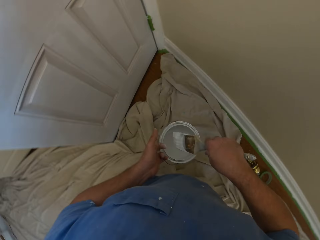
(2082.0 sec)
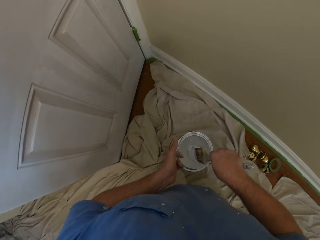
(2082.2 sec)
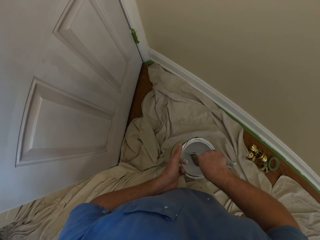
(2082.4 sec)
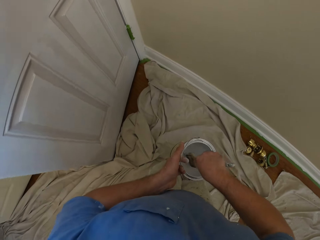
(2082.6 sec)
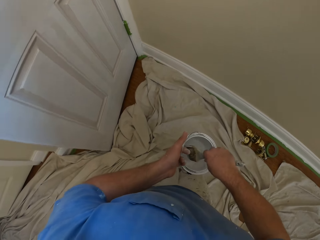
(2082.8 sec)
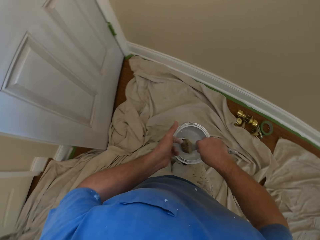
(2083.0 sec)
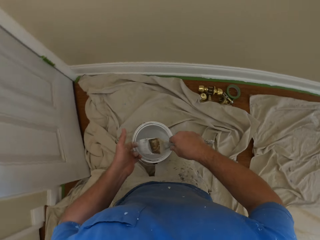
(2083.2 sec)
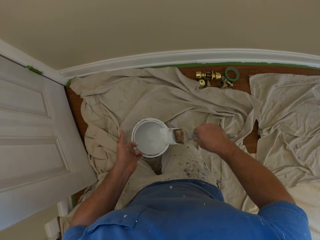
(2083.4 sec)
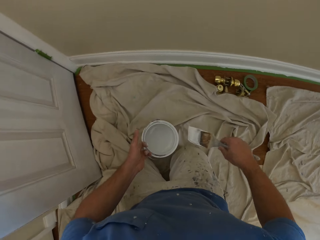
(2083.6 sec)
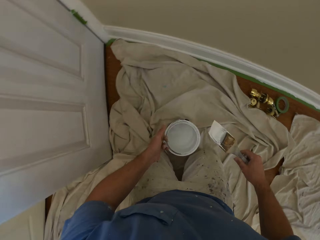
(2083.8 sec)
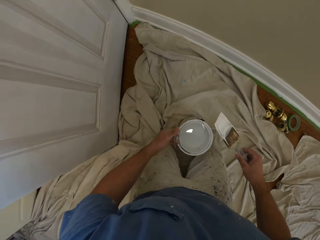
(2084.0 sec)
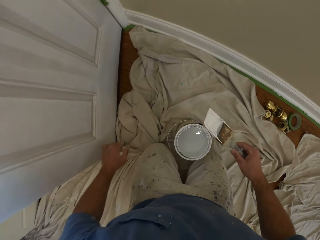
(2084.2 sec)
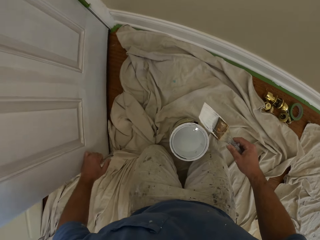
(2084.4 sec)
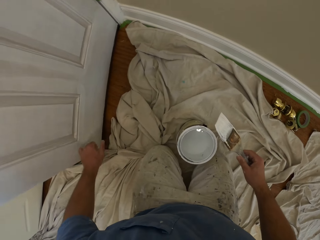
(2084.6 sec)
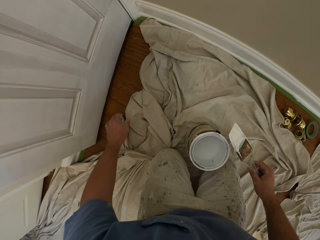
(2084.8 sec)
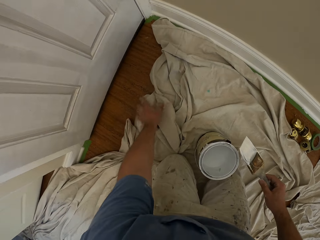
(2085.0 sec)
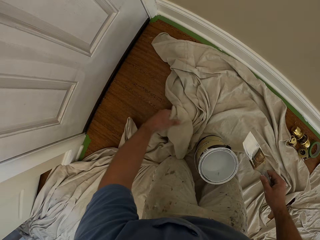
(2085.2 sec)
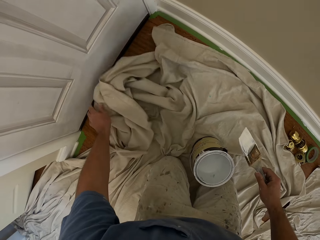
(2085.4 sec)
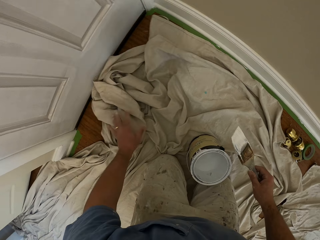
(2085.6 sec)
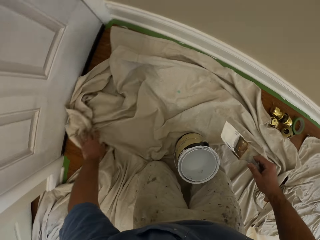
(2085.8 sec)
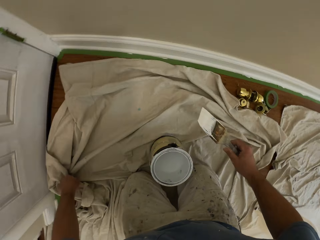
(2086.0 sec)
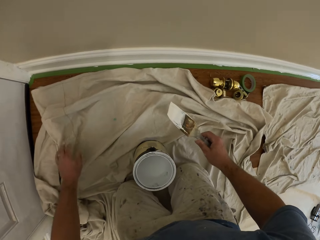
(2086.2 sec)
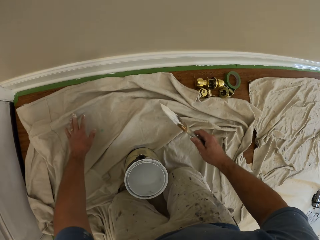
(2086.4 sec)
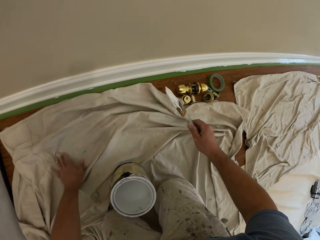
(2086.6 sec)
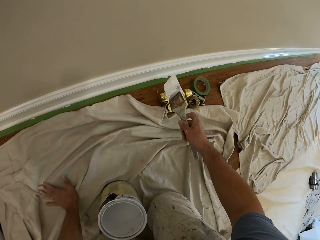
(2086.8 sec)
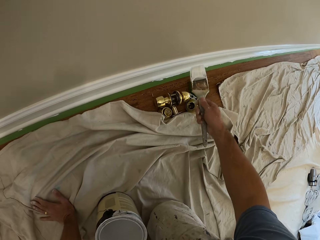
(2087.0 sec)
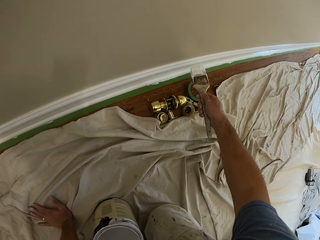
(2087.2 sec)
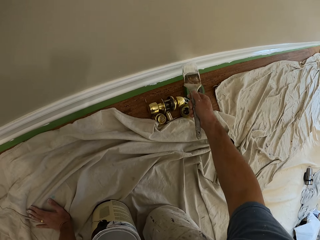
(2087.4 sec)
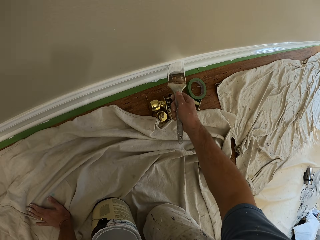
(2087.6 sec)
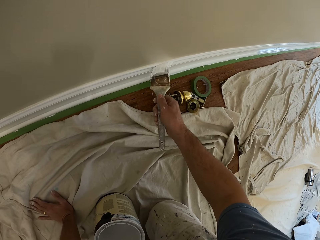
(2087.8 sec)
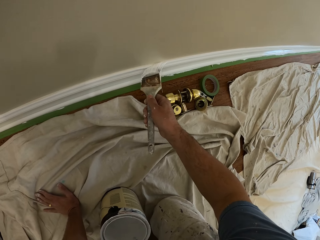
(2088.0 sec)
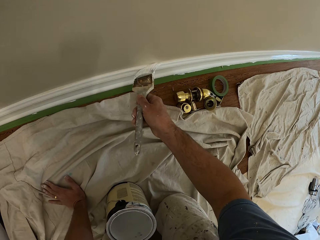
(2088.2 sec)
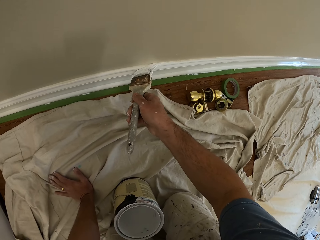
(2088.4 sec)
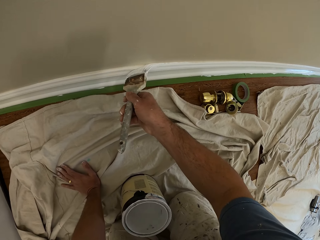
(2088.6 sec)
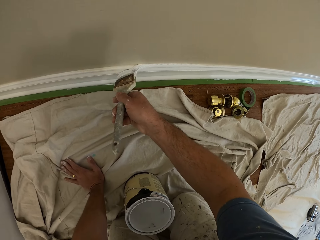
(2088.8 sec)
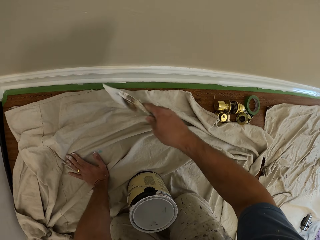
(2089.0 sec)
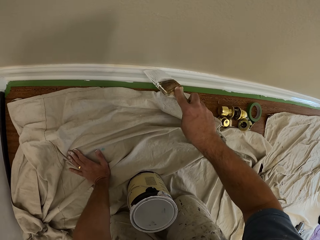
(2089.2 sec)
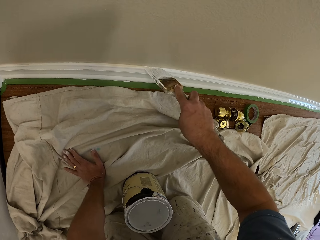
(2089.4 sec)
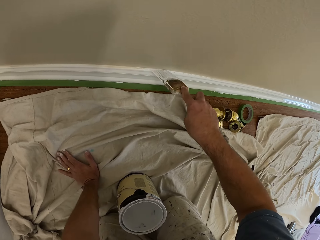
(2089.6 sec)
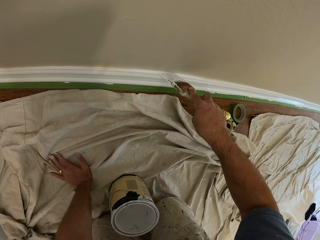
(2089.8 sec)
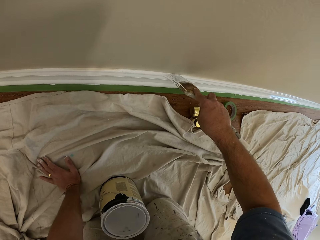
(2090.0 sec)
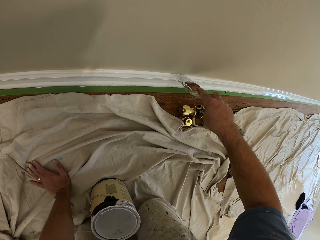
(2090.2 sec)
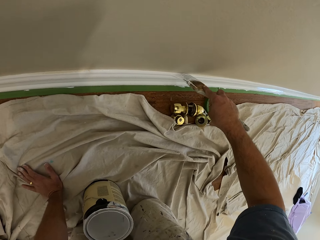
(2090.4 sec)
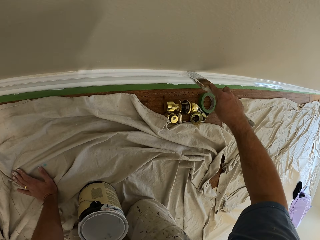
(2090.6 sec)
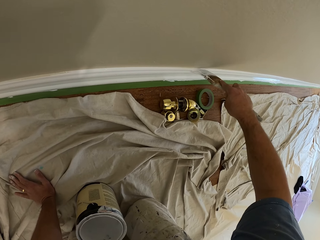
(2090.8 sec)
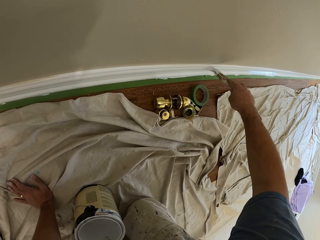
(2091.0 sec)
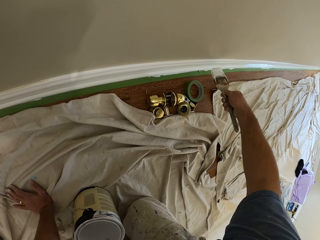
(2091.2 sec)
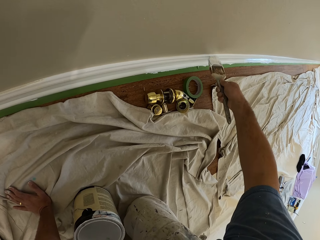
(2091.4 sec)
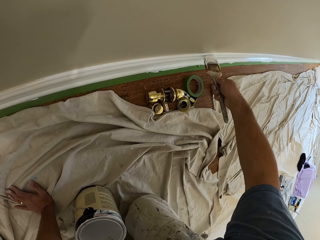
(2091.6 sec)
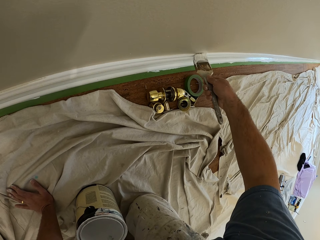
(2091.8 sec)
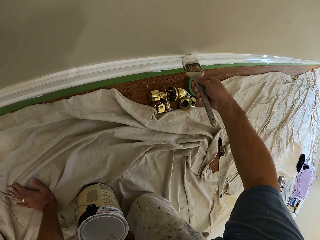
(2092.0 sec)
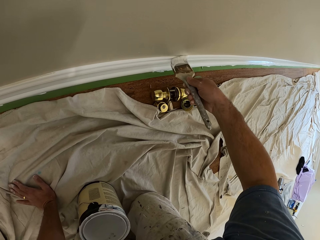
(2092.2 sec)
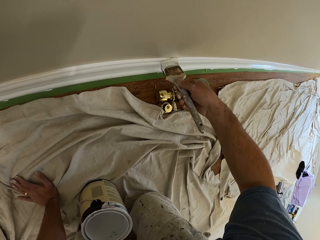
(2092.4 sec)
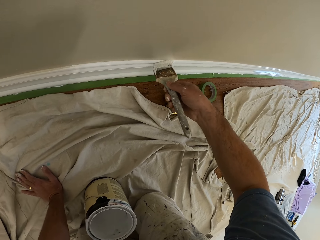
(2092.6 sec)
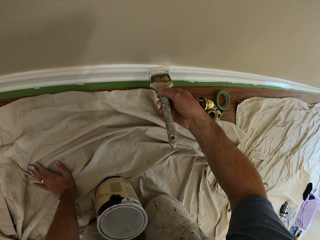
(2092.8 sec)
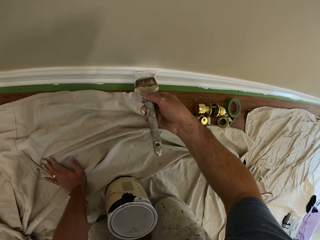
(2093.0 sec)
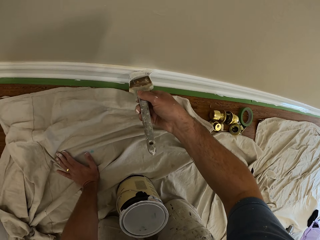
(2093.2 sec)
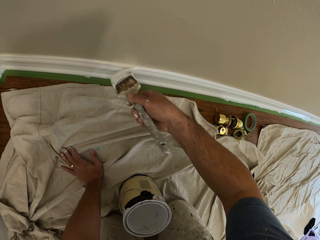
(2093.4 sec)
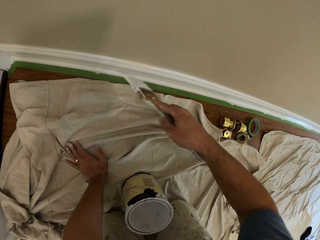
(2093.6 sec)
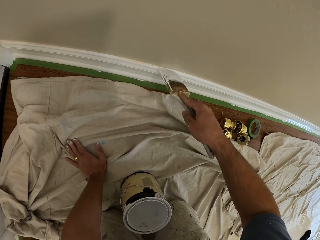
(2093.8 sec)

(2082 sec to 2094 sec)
The camera wearer dips the brush into the paint can. He shakes the brush in paint. He drops the paint can on the tarpaulin on the floor. He closes the door with his left hand. He pushes the door. He adjusts the tarpaulin on the floor. He paints the edge of the skirting or baseboard of the wall with the brush. He paints the baseboard. He paints the baseboard again.

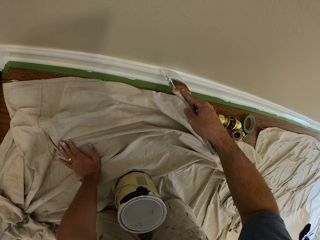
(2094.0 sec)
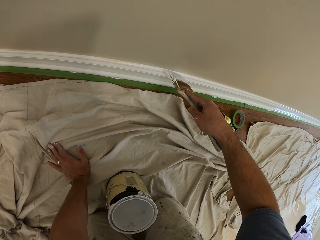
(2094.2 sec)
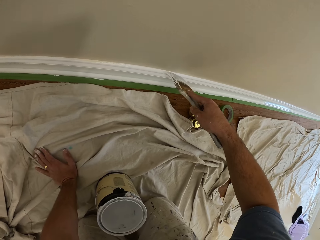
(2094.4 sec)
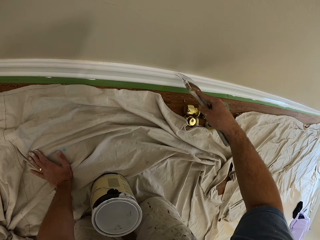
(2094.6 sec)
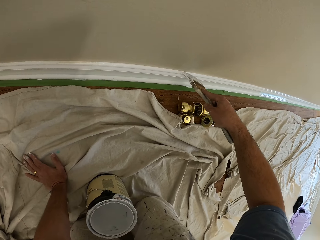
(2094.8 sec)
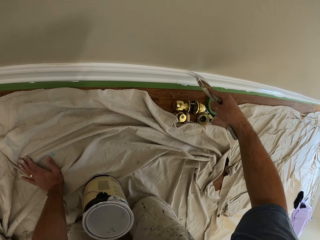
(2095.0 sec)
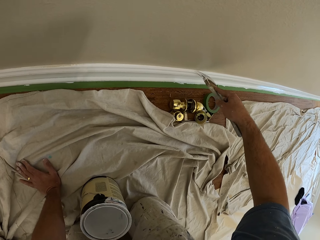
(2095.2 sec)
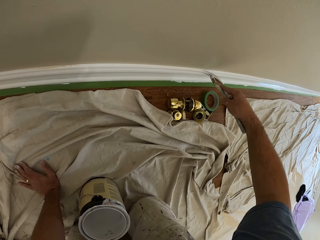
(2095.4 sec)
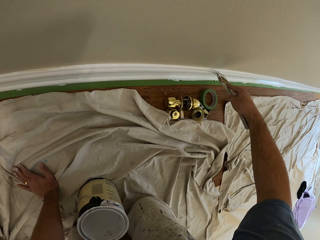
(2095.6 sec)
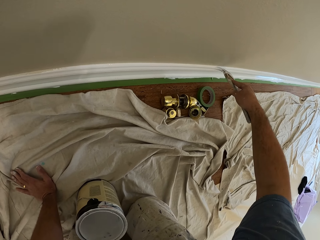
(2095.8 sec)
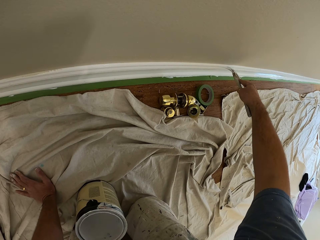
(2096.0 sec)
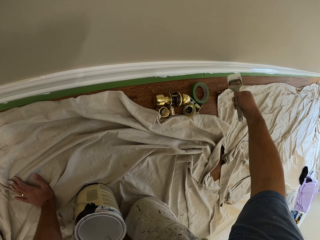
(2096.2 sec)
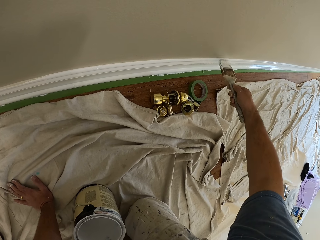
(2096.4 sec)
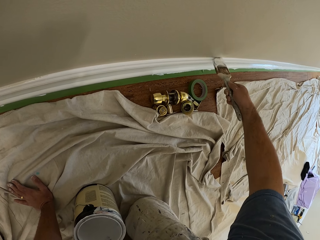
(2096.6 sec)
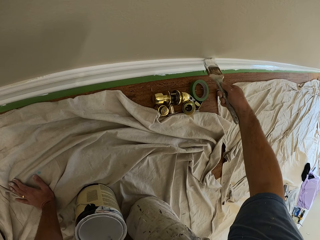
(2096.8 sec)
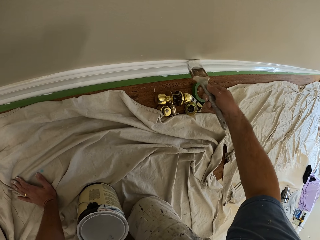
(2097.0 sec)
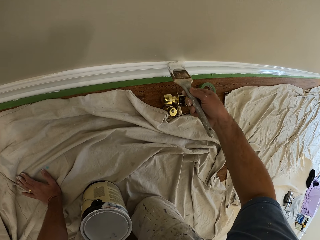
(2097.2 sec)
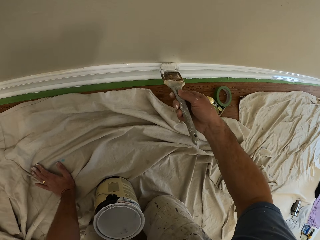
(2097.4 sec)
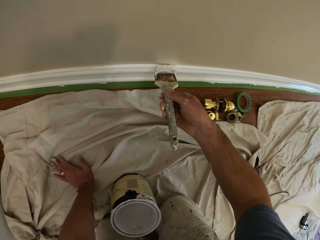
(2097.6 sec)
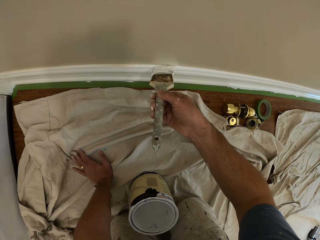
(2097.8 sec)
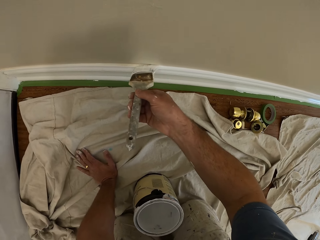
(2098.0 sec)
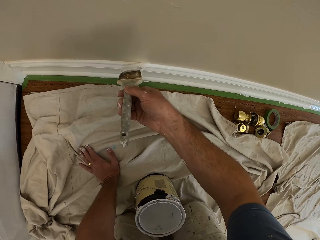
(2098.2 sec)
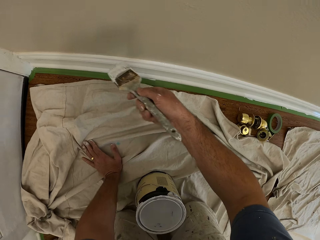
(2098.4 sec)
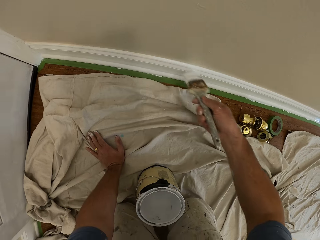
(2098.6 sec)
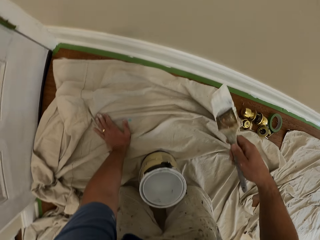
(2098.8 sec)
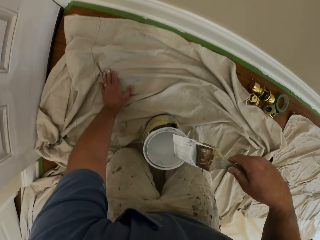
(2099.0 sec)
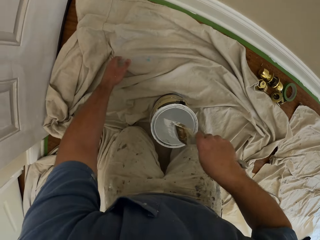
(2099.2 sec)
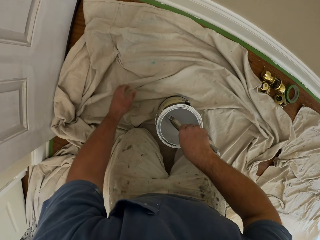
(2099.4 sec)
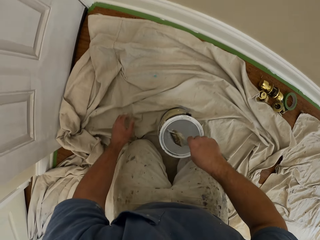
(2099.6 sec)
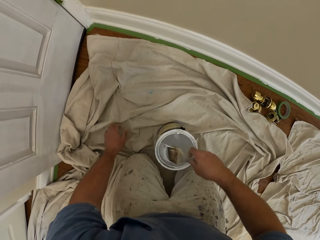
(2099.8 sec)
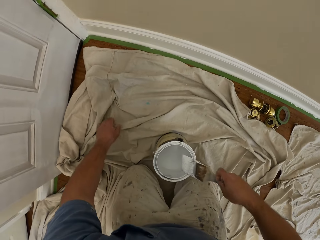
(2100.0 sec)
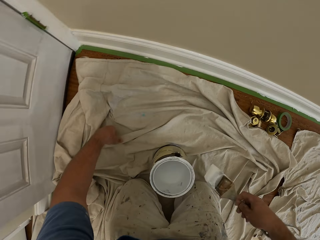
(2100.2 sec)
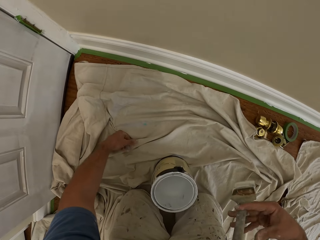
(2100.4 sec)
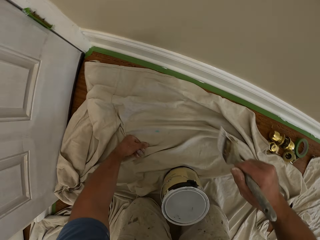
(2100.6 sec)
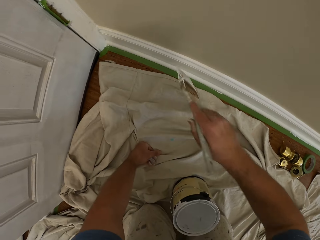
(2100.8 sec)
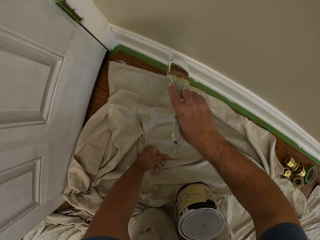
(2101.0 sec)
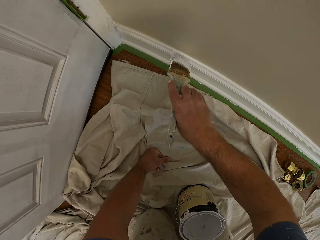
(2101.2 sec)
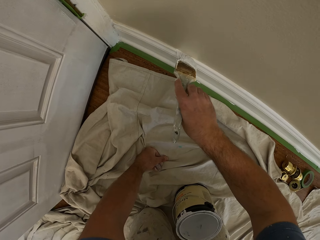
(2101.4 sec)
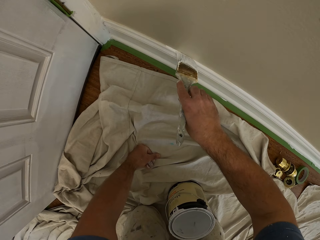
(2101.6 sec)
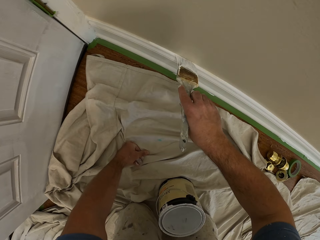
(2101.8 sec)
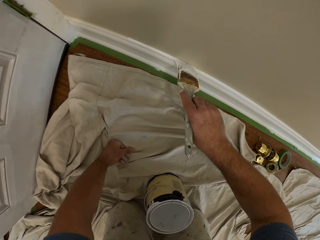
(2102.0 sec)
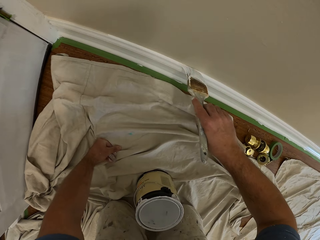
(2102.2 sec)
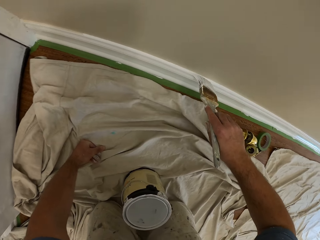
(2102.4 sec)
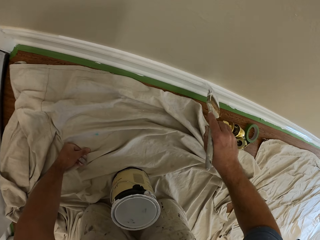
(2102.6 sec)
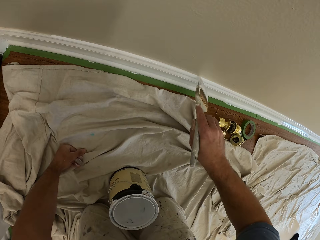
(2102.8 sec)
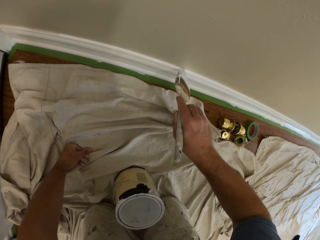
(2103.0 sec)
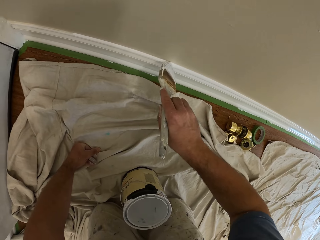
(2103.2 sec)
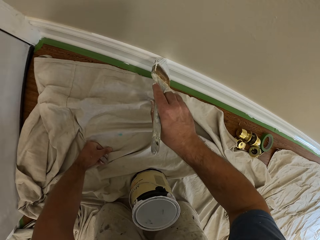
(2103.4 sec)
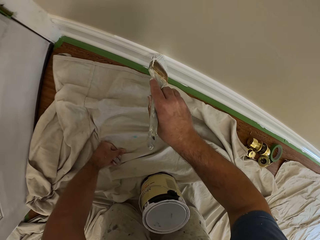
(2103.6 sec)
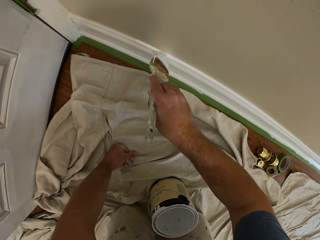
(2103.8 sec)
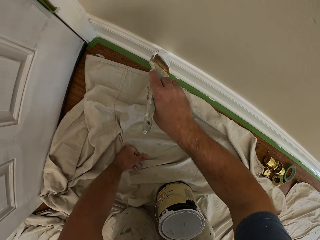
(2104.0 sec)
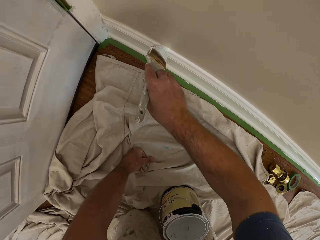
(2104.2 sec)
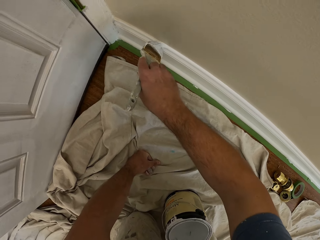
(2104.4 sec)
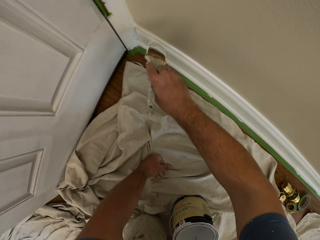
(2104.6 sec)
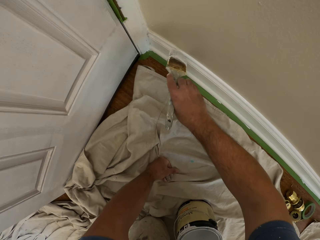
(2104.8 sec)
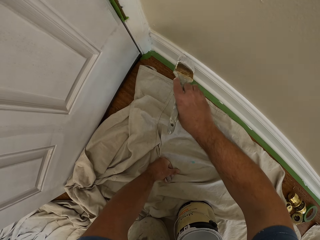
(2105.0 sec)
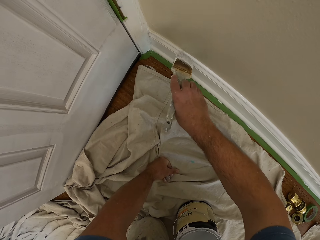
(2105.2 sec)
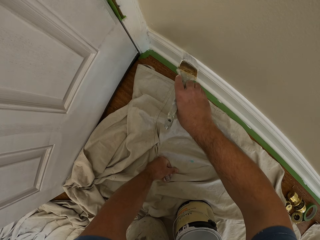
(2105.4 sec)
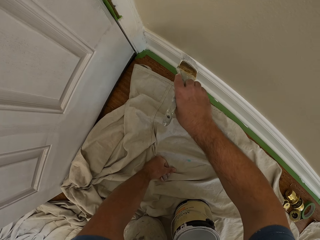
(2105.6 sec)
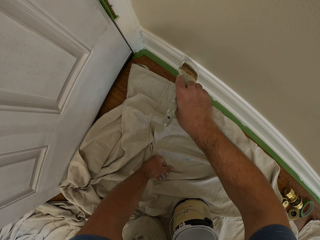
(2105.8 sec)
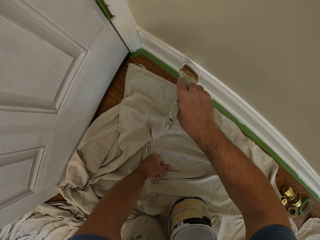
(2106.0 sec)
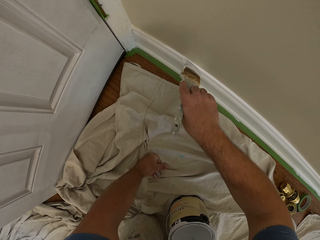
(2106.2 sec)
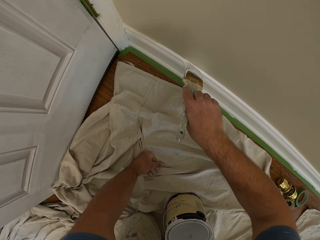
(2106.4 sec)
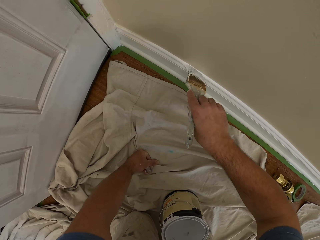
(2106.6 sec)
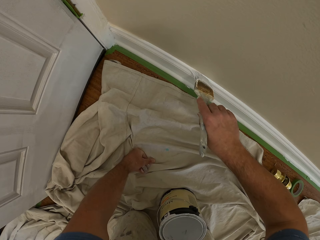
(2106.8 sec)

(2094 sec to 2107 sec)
The camera wearer paints a baseboard. He moves his left hand on the tarpaulin on the floor. He dips the brush into the paint can. He paints the edge of the skirting of the wall with the brush.
